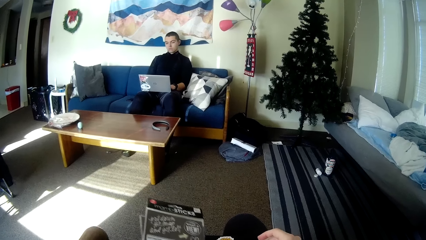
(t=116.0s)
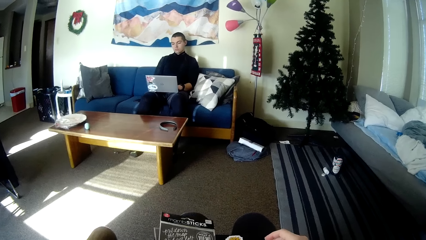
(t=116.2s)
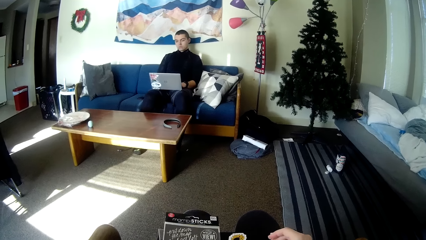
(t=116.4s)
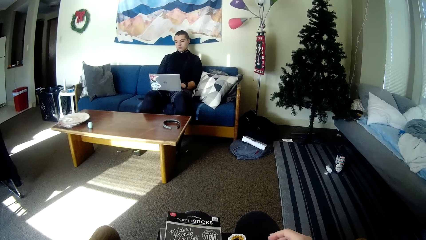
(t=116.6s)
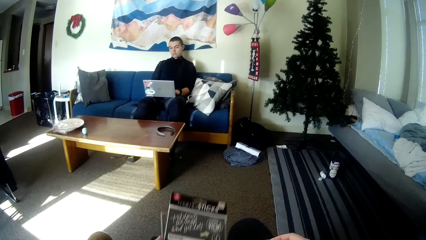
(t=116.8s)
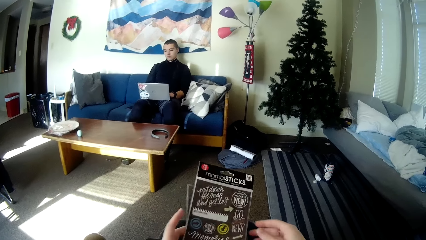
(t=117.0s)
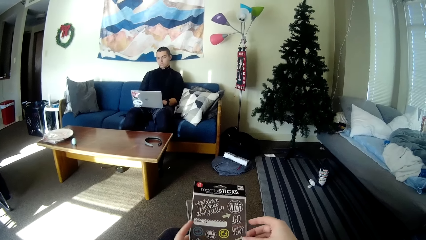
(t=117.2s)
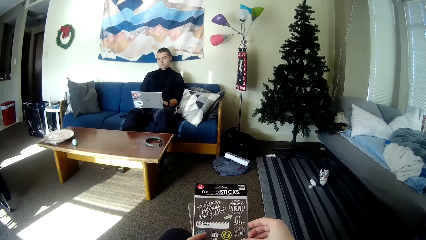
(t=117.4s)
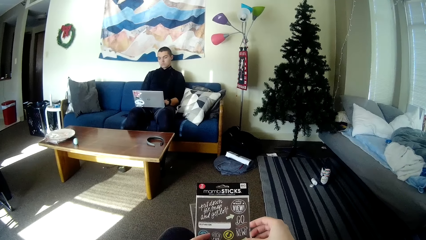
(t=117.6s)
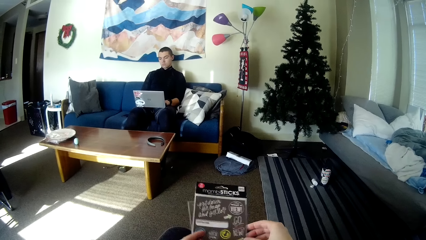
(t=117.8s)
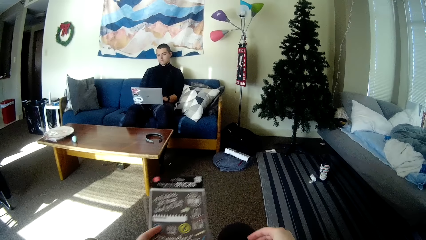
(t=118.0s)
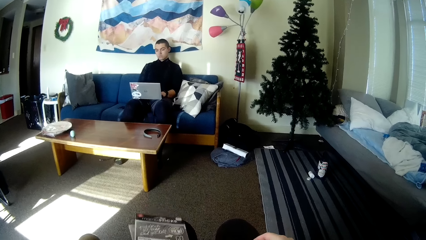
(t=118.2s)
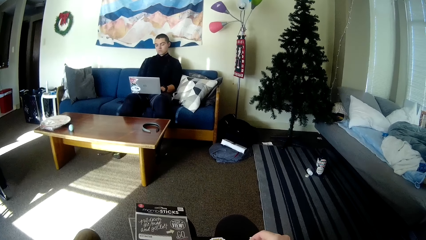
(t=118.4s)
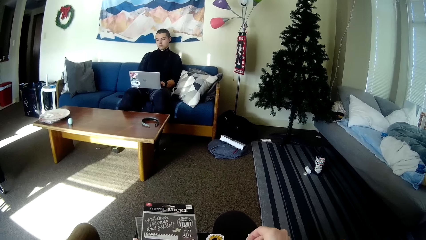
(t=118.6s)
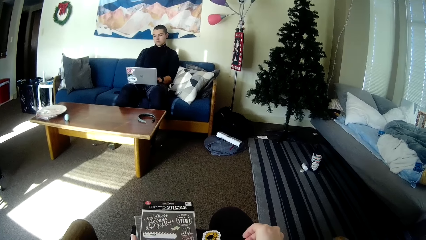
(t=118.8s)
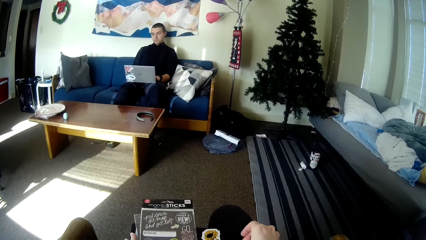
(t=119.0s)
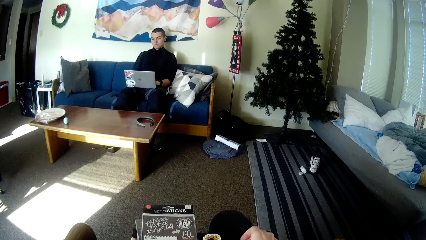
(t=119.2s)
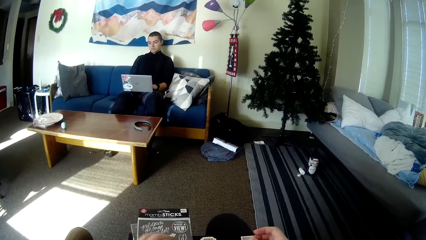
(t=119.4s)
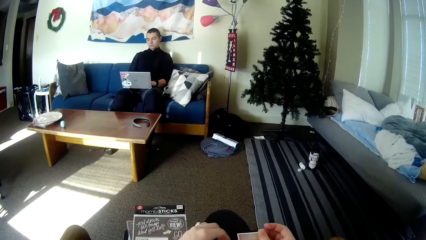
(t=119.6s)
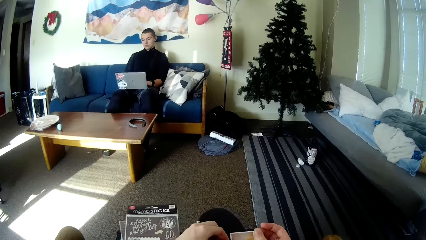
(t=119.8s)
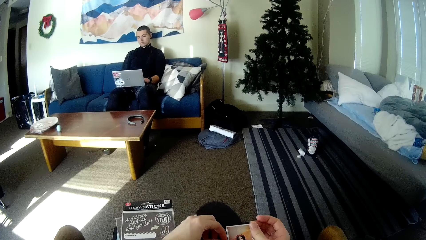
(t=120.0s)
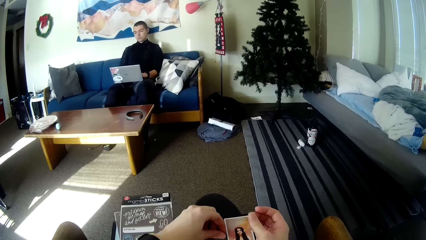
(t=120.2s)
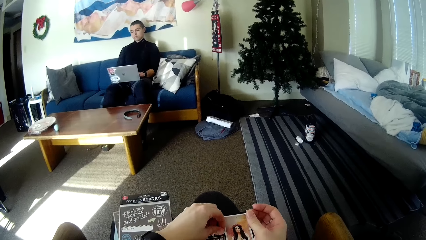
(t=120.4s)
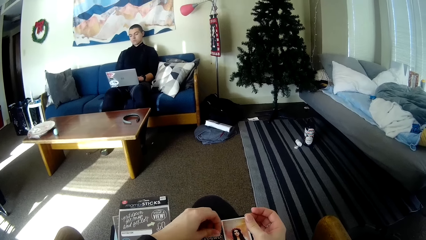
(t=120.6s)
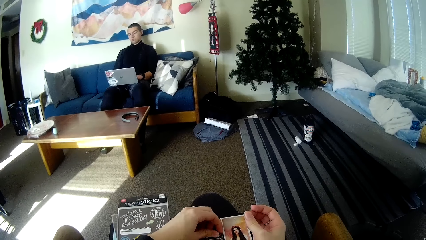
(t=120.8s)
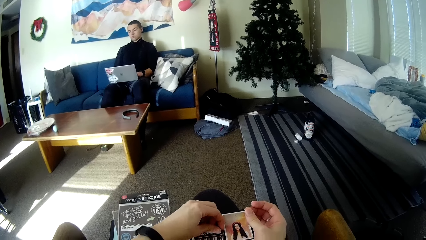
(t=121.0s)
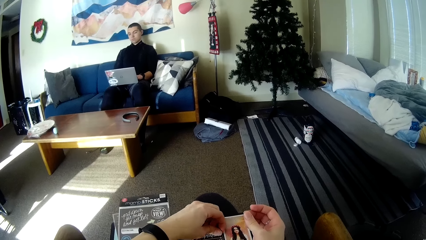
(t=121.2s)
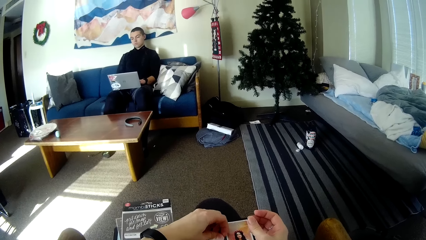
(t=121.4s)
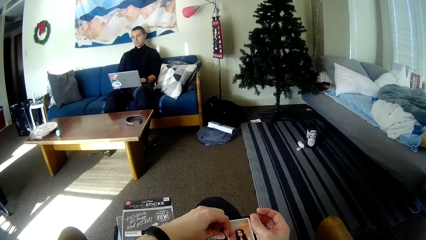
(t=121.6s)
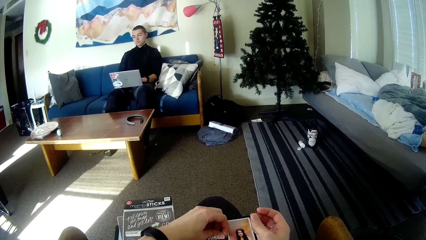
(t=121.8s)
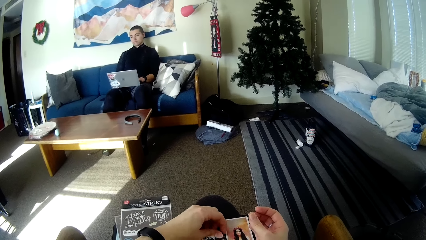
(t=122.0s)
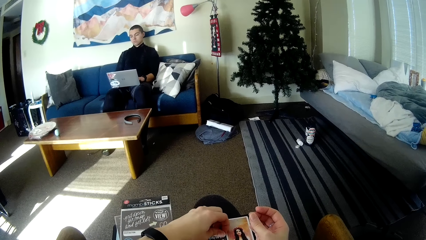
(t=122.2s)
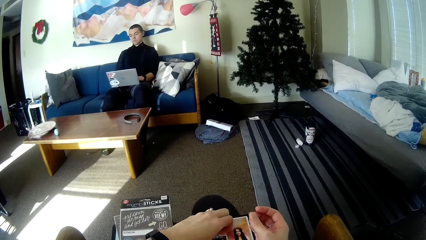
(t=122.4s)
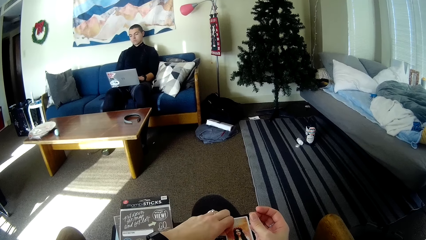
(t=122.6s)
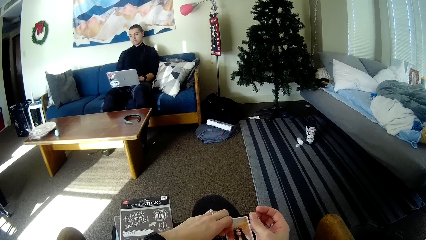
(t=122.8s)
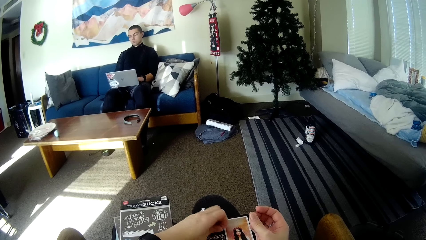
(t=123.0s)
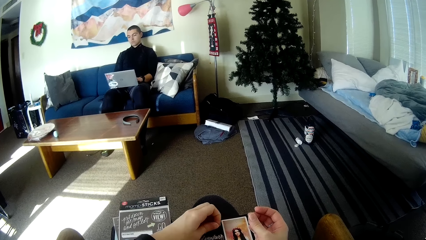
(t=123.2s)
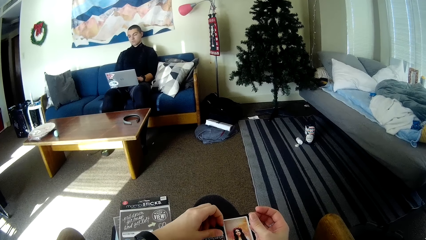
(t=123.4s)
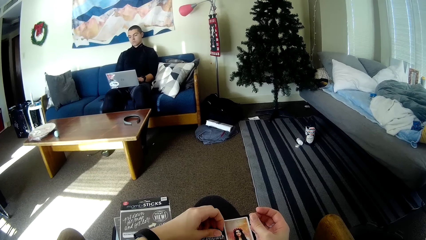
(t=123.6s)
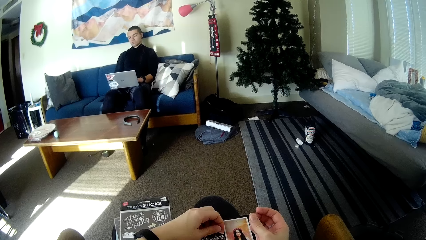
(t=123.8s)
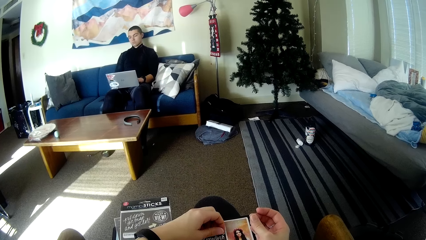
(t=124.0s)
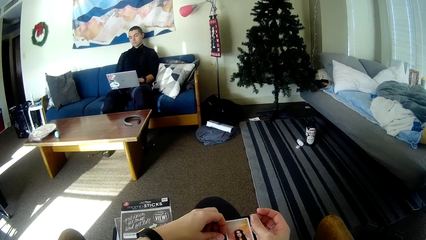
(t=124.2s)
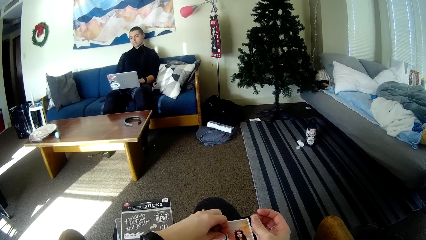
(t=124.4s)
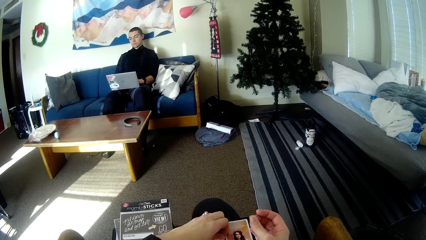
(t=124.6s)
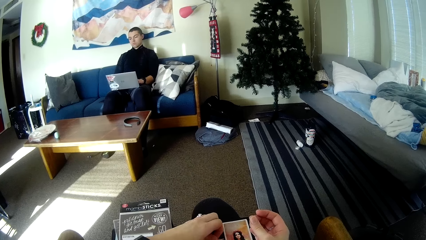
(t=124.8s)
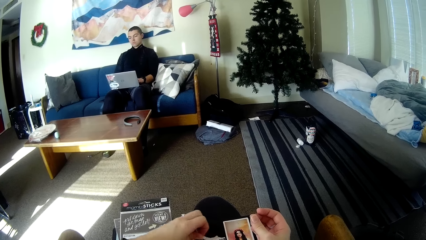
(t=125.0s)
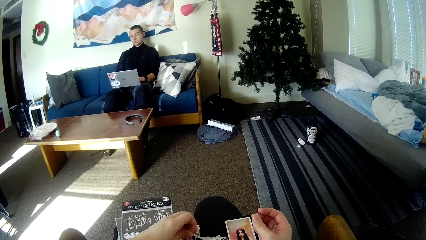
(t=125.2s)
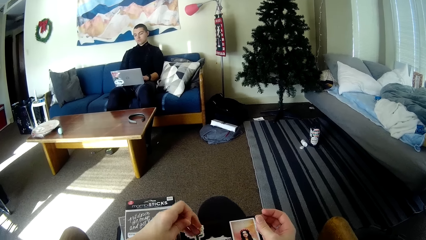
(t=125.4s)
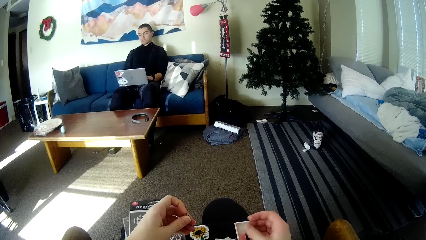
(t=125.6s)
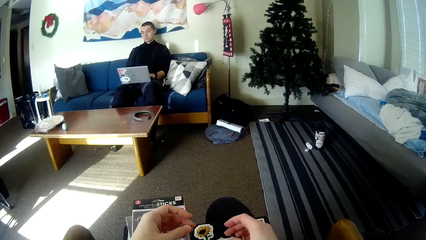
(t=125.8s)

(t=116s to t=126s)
The camera wearer drops the sticker sheets on the book on her lap. She removes a sticker from the book on her lap.

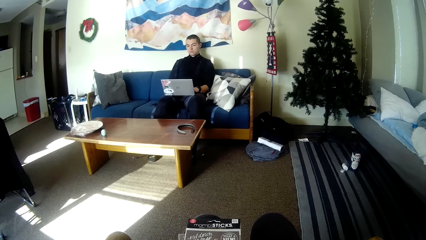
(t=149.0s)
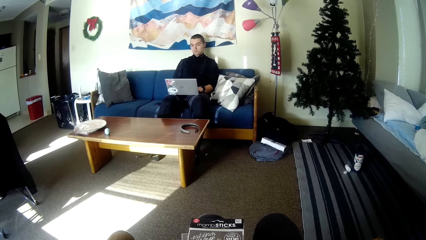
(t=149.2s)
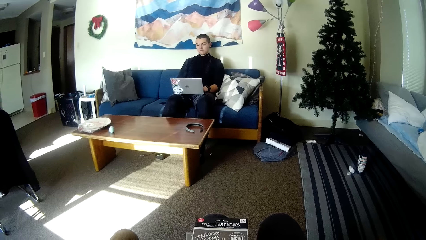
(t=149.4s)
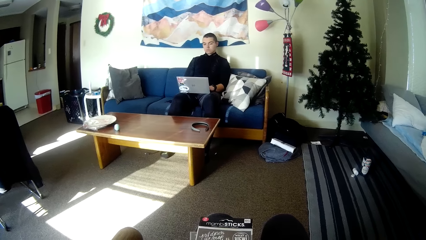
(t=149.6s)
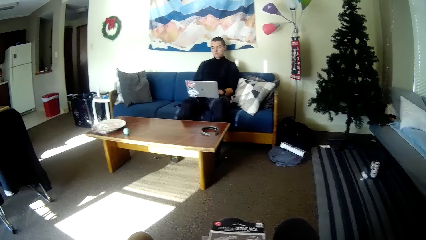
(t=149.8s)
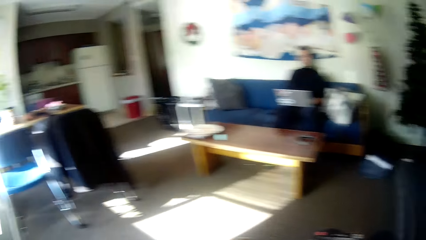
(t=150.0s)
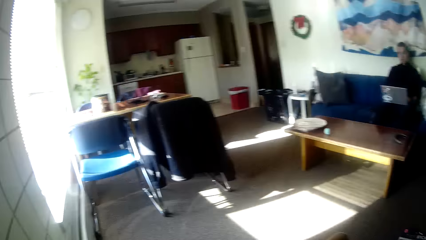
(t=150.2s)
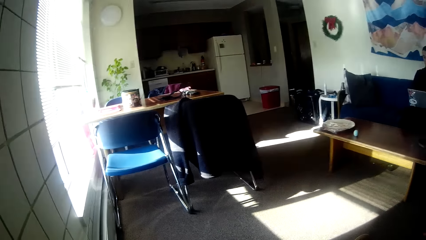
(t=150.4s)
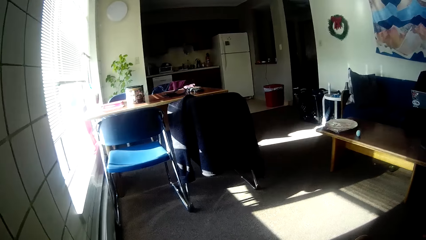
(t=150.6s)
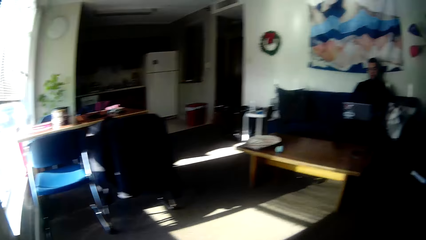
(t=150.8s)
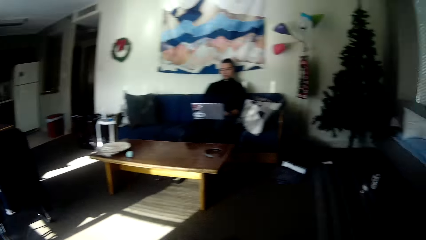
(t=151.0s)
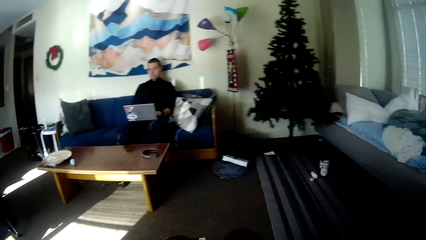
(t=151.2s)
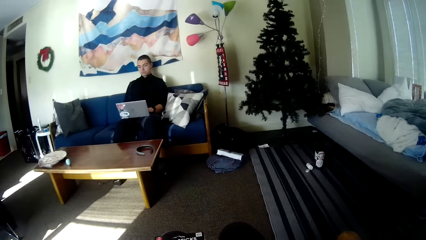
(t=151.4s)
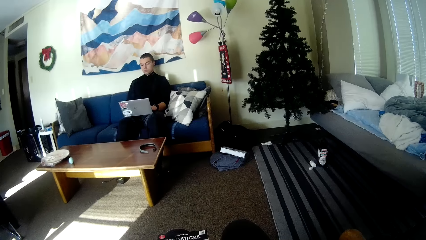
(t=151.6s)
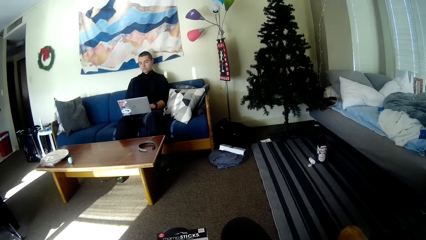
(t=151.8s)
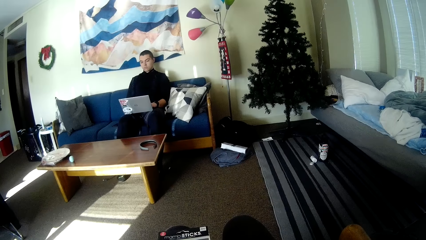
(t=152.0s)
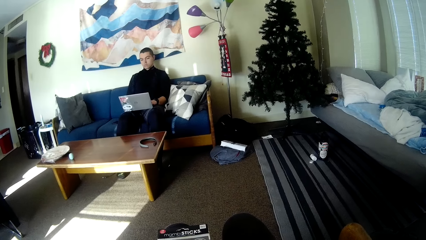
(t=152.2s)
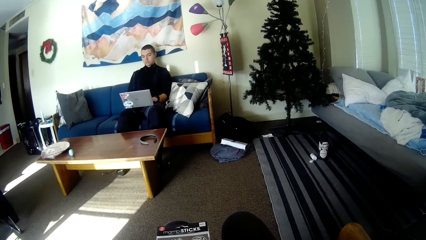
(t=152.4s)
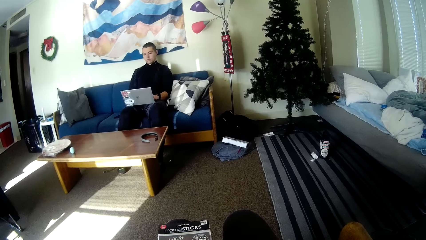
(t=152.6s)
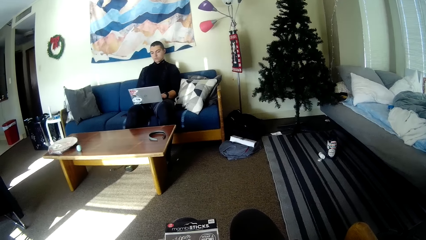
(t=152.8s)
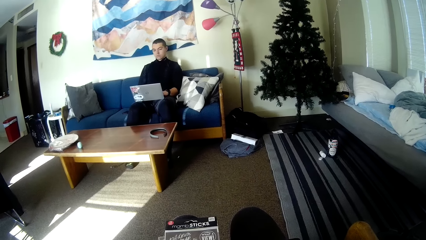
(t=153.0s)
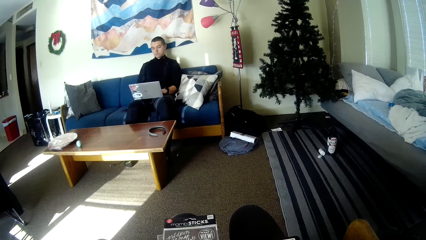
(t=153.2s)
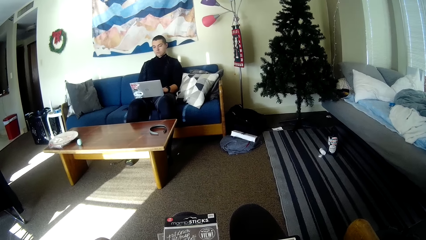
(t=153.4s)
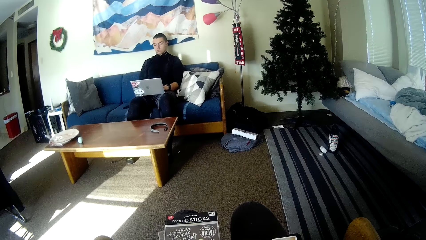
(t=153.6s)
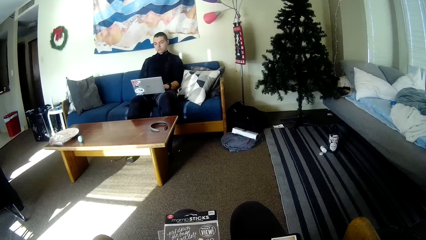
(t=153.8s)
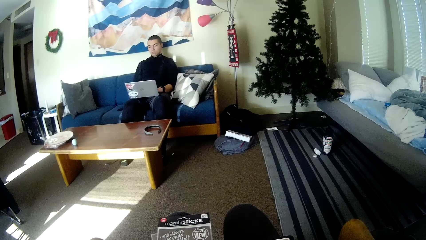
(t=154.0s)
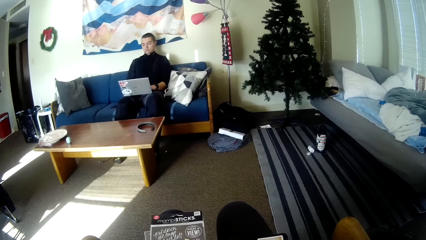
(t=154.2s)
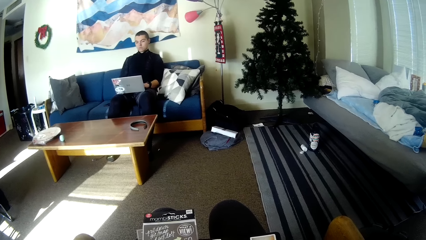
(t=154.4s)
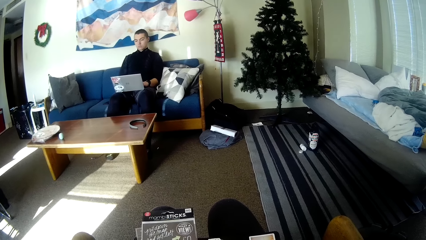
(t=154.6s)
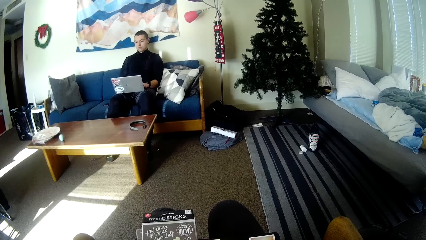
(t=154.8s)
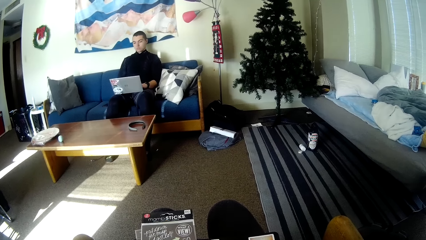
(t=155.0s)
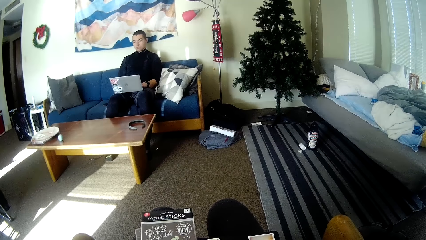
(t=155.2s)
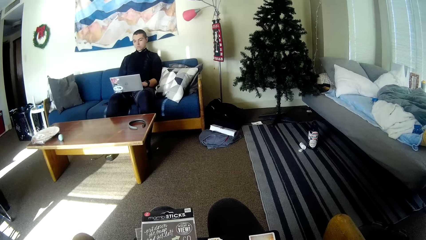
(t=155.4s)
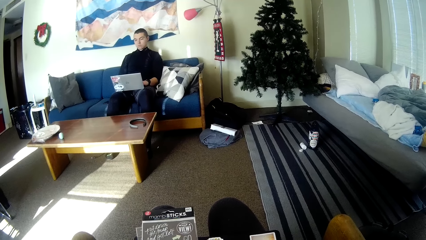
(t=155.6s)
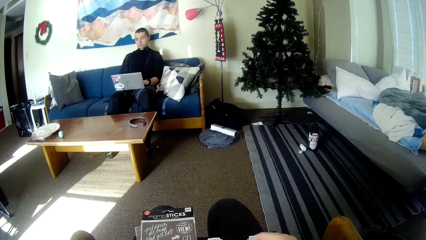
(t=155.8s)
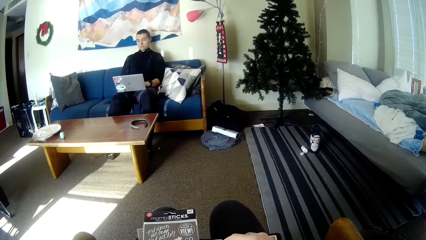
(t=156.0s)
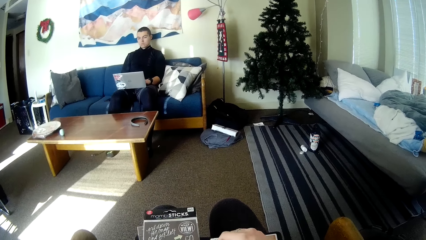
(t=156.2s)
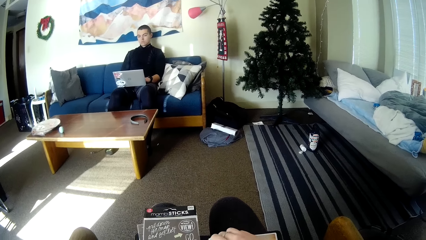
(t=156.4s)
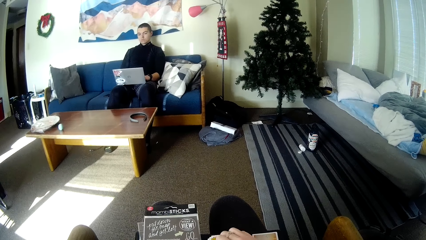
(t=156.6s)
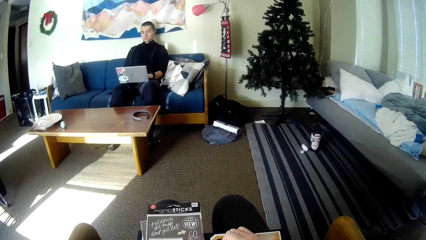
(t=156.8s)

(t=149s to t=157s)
The camera wearer turns towards her left side. She looks around the room.
